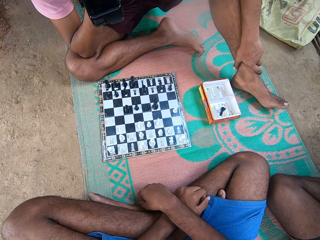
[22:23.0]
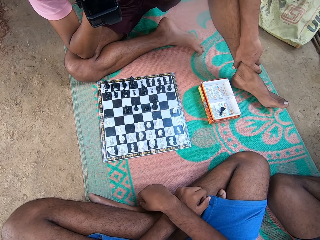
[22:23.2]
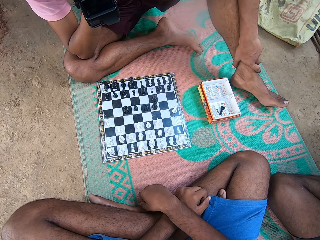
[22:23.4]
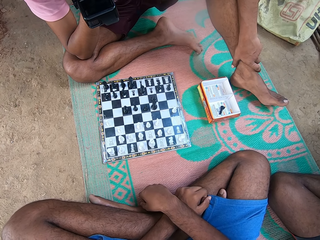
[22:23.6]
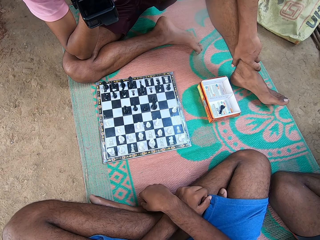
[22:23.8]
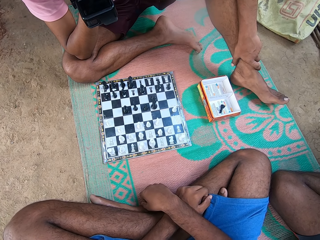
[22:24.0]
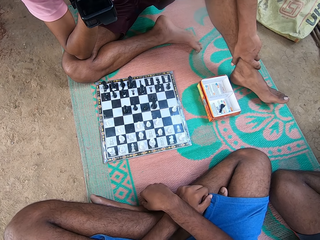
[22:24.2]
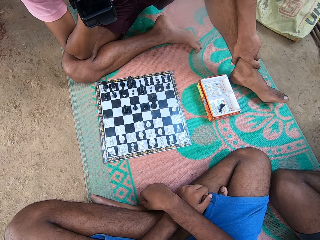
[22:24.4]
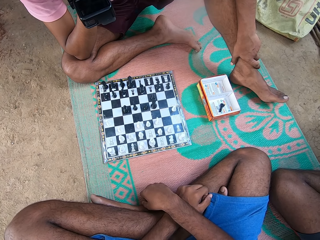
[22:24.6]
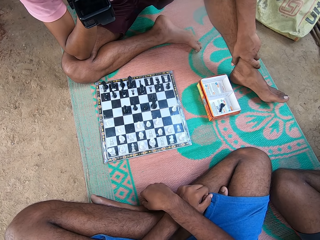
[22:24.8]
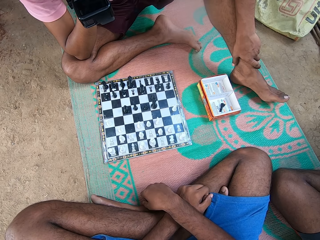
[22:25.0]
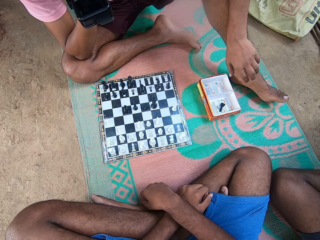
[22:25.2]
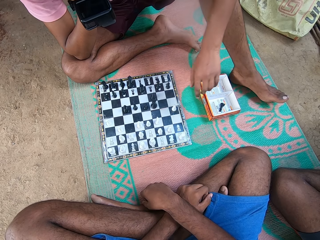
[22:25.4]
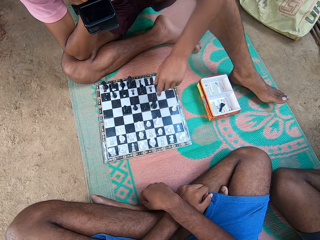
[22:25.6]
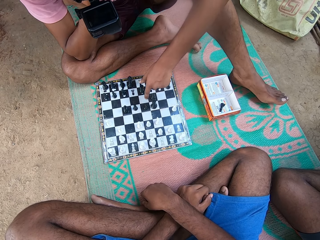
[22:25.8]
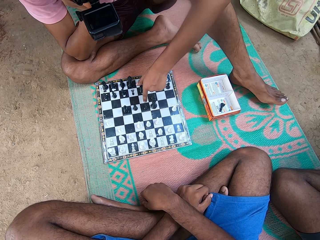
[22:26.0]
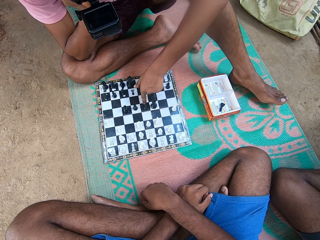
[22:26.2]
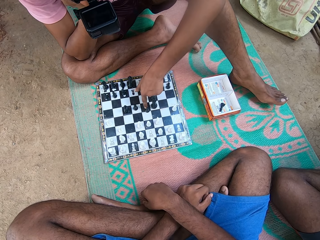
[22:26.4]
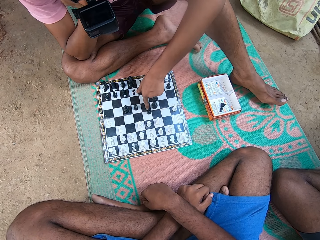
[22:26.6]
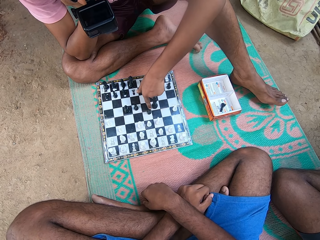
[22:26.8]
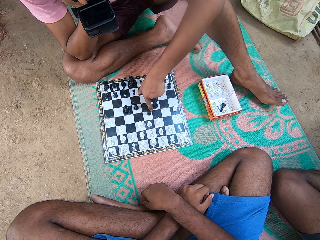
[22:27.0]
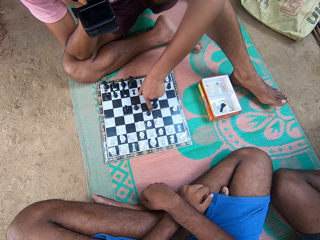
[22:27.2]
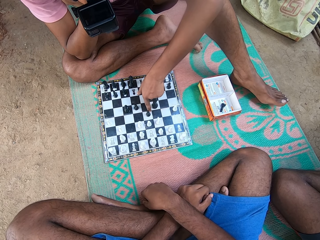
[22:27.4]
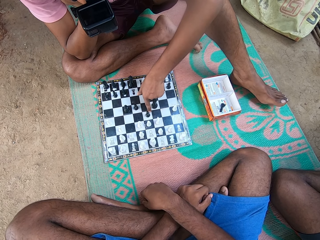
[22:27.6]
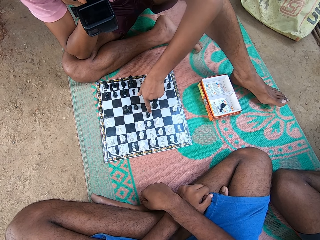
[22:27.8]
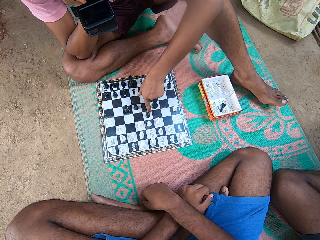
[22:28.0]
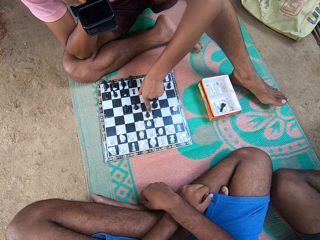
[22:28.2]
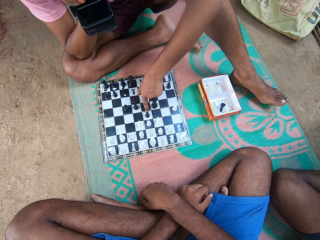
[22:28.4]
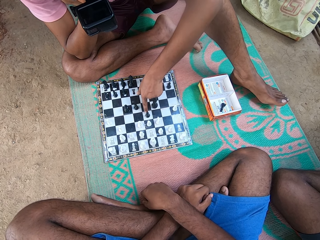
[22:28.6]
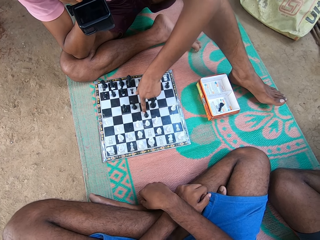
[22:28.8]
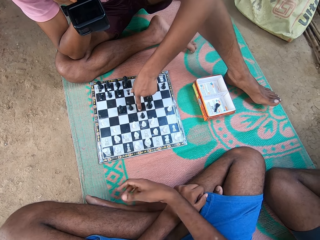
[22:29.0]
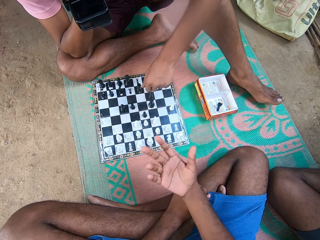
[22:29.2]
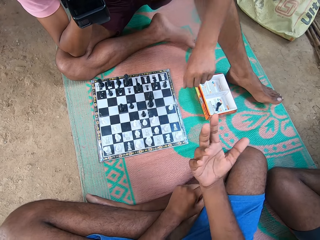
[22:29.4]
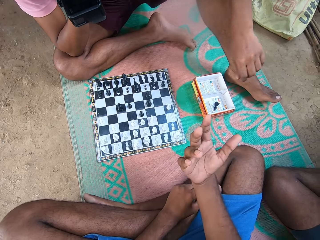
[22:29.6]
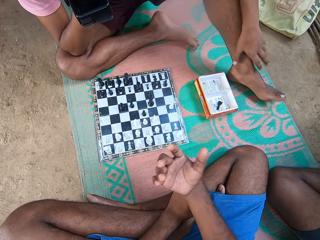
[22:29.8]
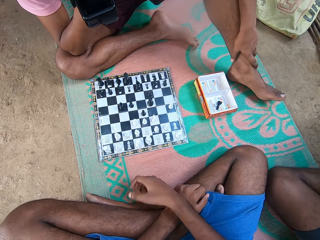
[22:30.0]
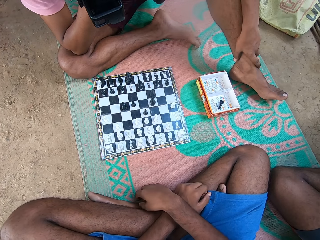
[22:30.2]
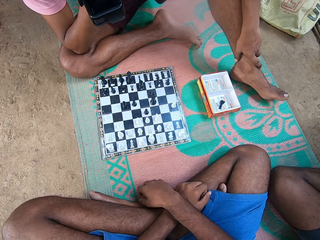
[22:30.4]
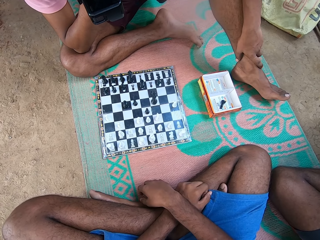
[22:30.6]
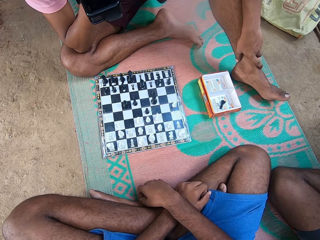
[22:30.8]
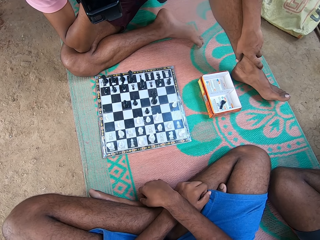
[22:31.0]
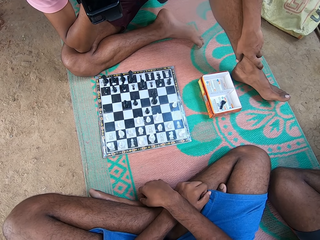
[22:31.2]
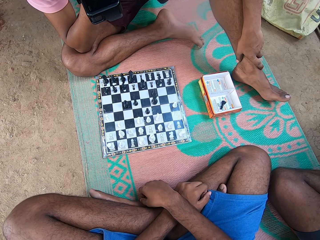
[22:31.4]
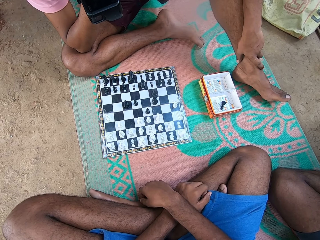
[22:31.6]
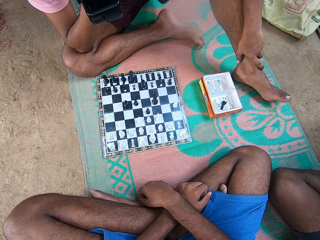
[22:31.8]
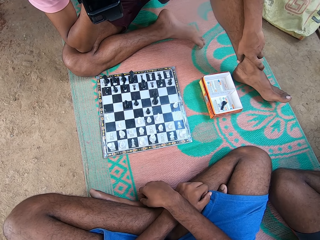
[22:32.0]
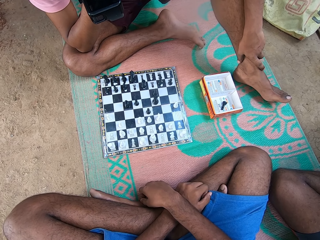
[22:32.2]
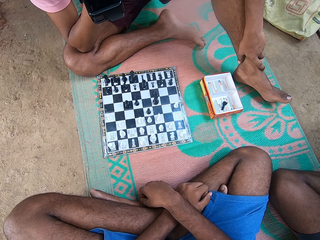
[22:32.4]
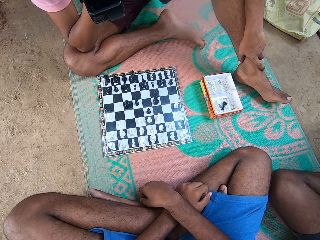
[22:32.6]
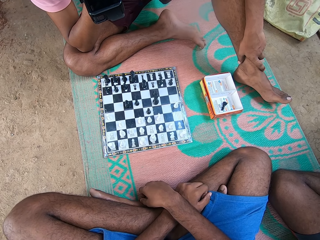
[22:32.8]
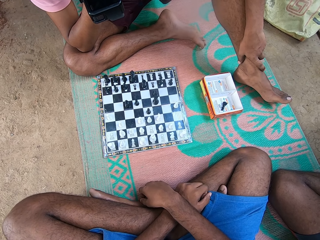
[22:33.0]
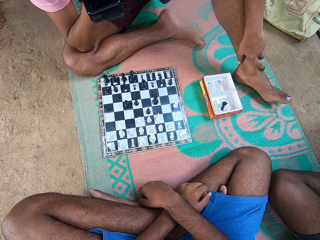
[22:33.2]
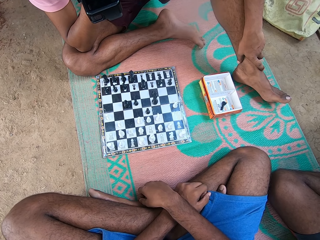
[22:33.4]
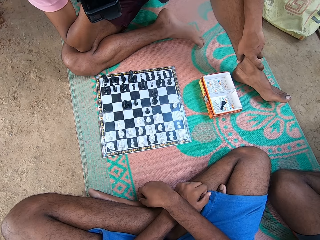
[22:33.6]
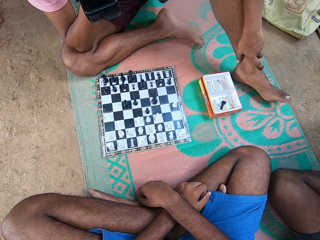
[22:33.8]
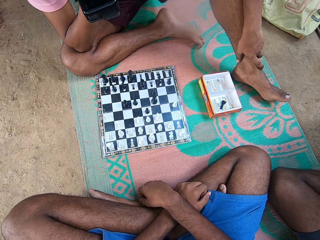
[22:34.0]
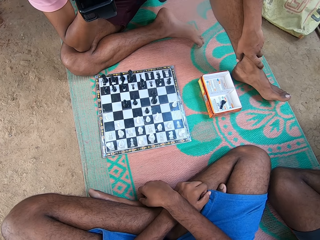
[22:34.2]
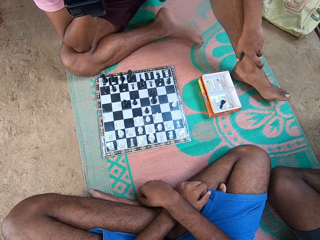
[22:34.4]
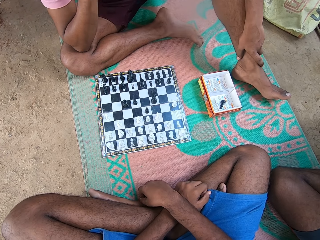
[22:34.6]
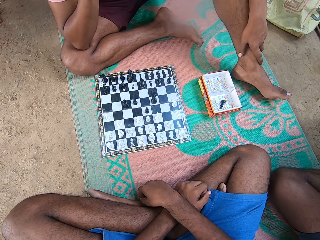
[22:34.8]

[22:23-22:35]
The camera wearer plays draft. A man takes his turn in the chess game. The man plays draft.

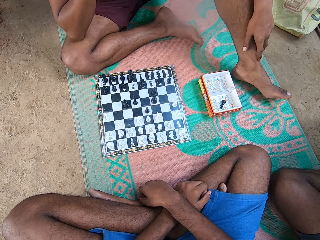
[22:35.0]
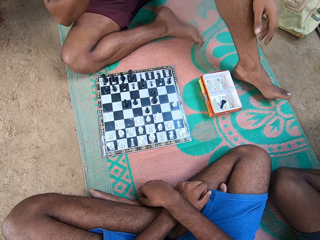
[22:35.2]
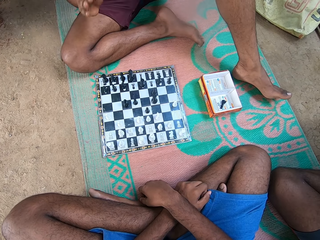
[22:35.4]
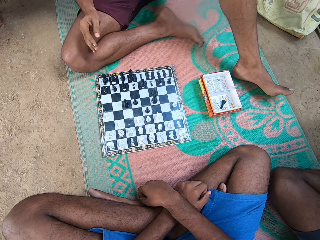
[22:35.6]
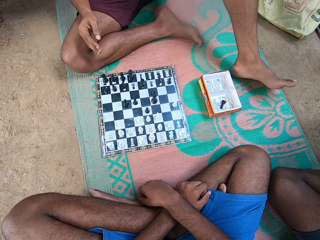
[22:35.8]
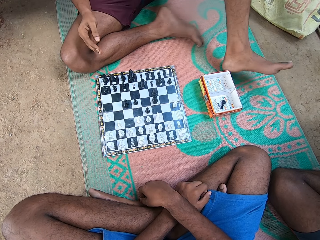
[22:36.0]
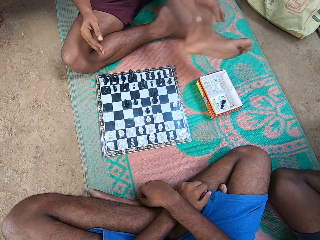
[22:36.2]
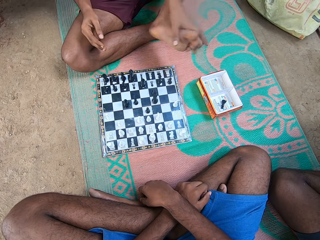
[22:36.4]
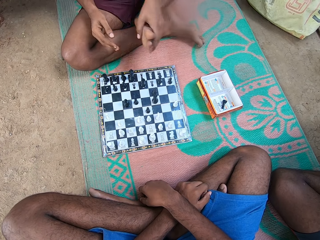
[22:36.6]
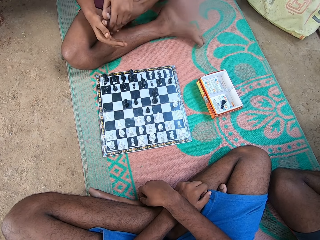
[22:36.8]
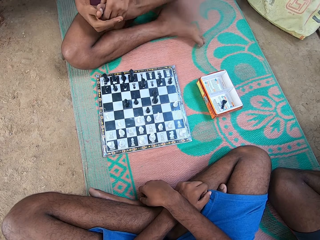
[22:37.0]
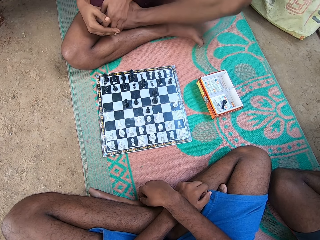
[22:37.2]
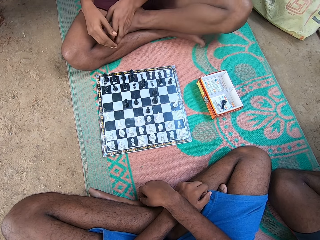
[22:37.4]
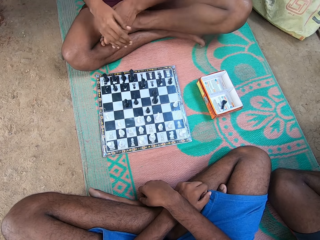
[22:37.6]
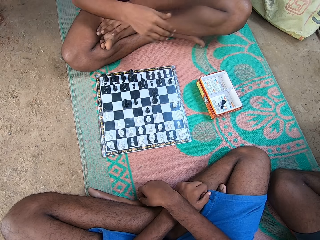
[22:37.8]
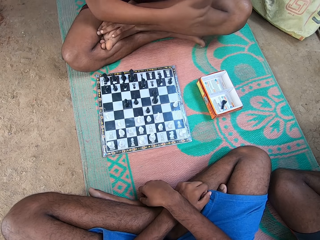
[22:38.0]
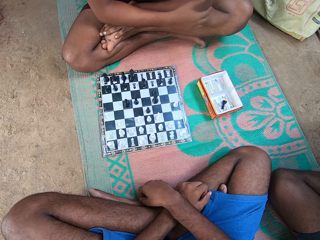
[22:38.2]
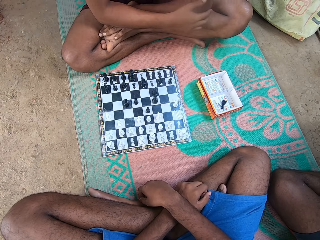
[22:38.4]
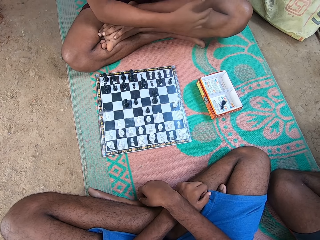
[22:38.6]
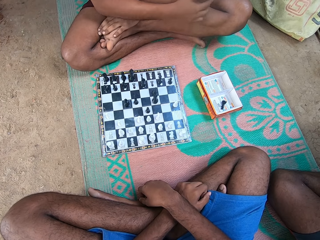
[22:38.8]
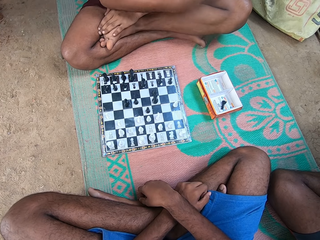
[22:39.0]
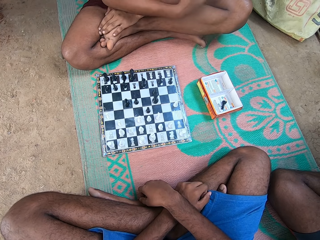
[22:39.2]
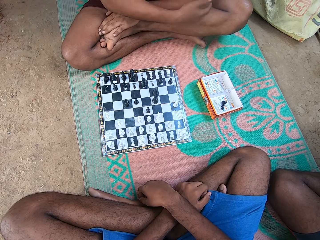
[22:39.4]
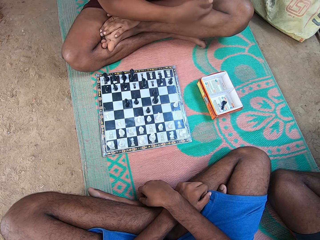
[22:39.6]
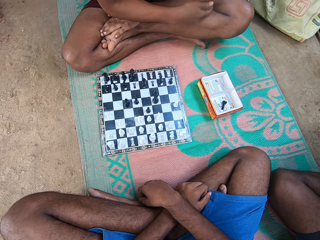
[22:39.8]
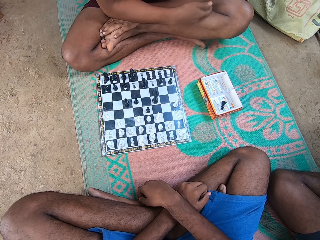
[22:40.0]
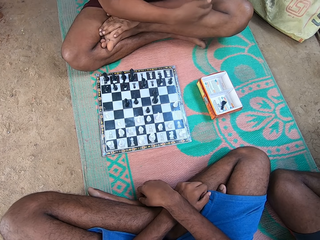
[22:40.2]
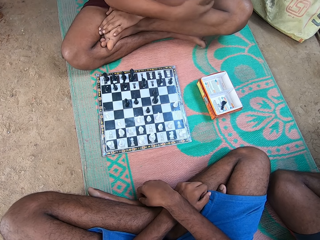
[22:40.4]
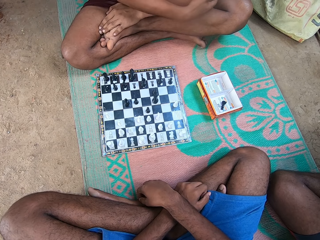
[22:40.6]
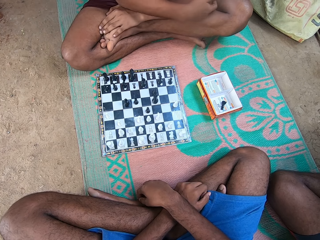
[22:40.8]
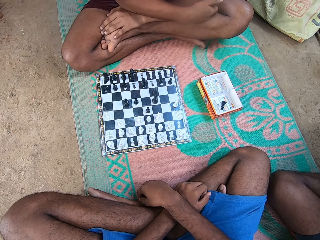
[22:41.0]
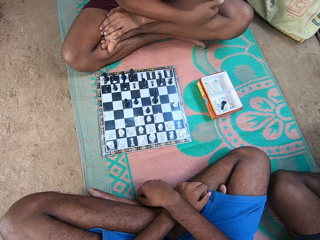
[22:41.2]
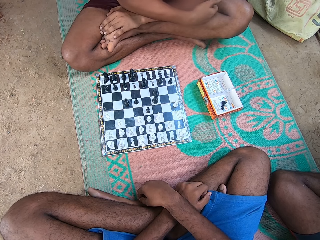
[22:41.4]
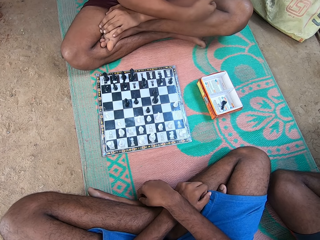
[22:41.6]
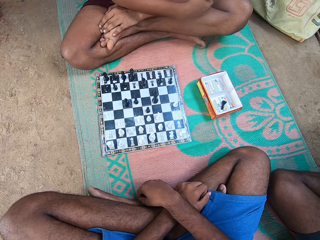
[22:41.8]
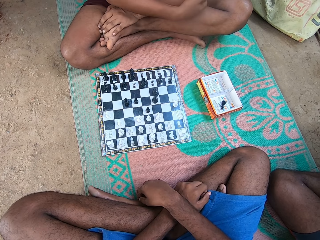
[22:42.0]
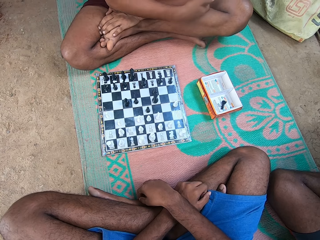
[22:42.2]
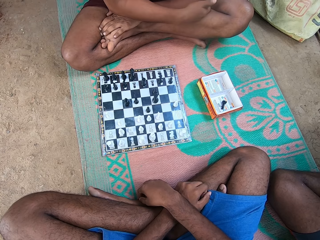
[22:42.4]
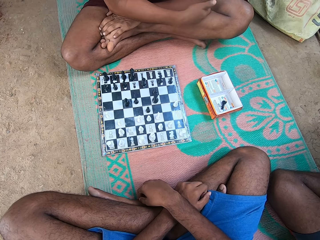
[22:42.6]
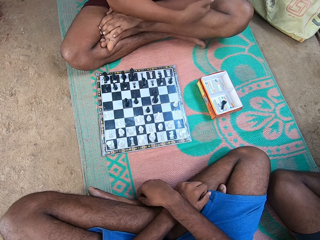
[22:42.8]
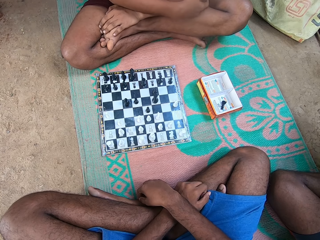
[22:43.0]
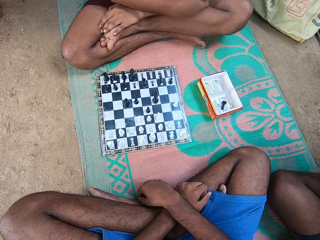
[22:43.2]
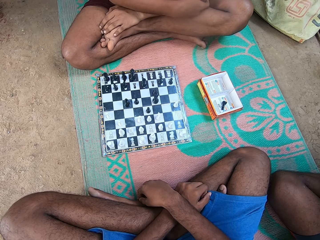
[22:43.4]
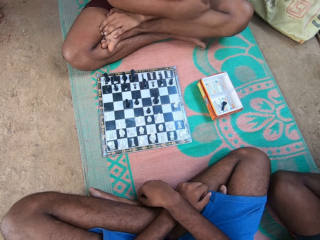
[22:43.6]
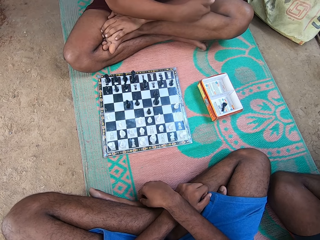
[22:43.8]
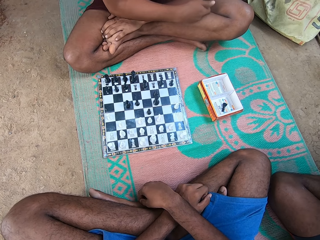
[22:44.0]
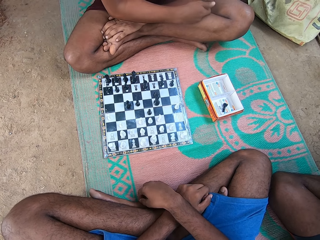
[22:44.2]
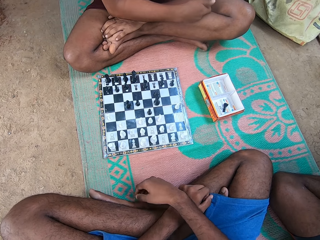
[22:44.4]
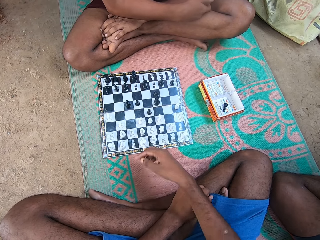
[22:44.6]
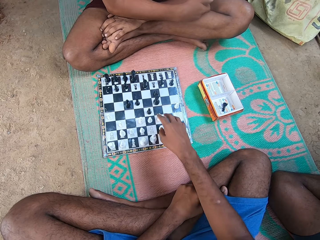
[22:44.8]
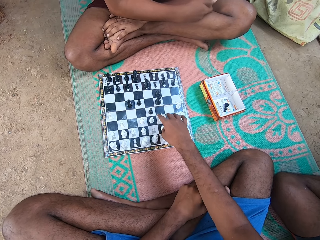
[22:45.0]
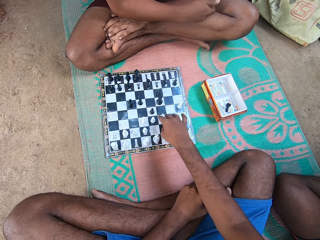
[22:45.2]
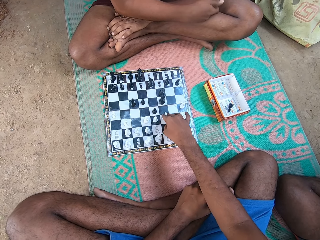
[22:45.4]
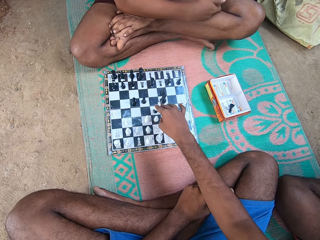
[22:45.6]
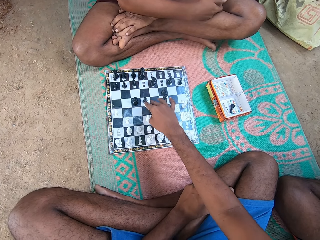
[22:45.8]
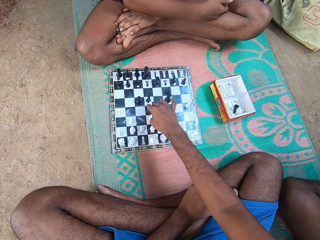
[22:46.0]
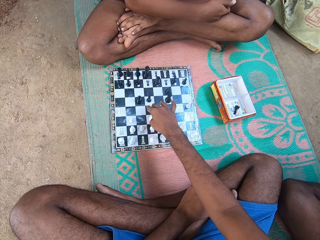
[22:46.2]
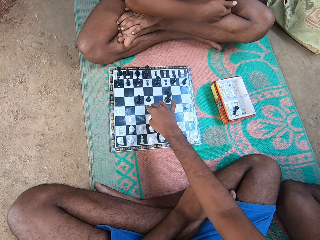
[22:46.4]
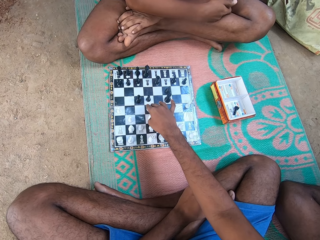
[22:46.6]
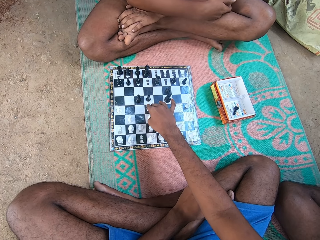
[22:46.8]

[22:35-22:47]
A man folds hands and legs. The camera wearer takes his turn in the chess game.
